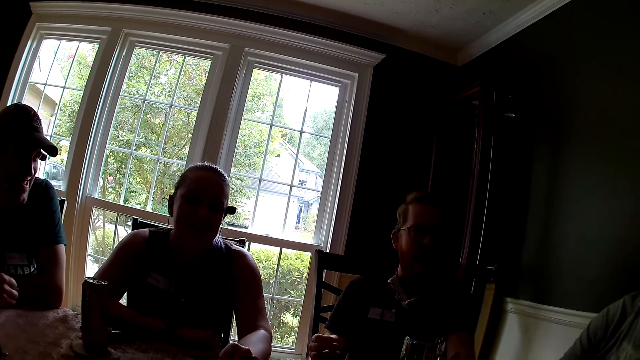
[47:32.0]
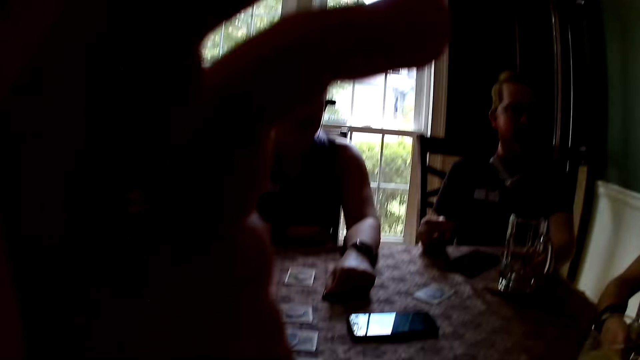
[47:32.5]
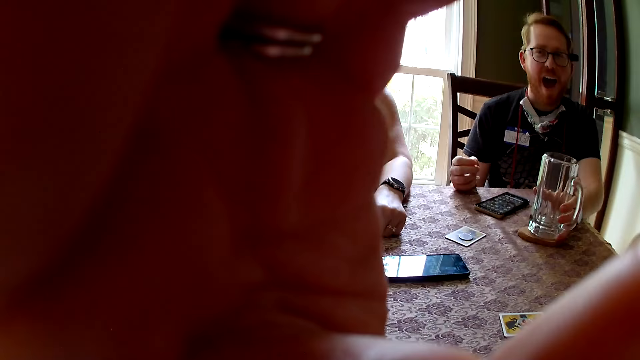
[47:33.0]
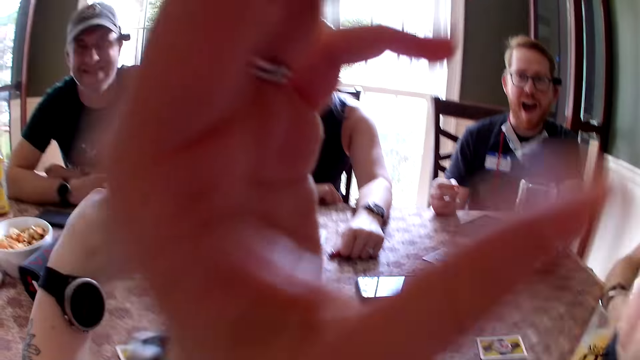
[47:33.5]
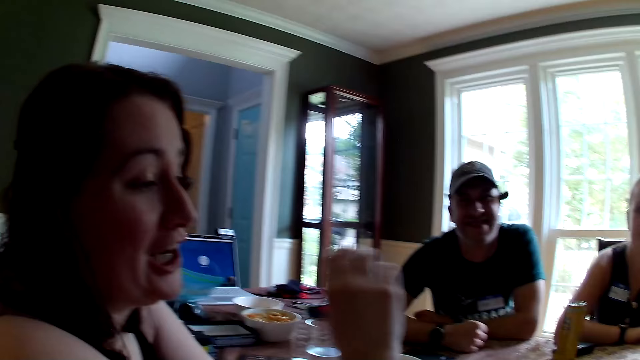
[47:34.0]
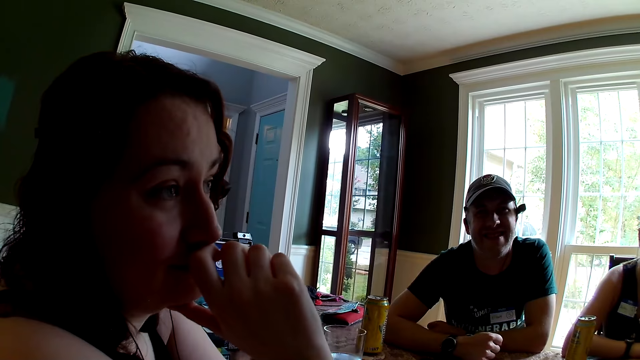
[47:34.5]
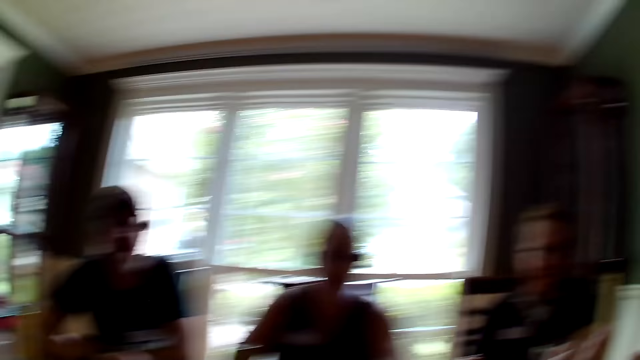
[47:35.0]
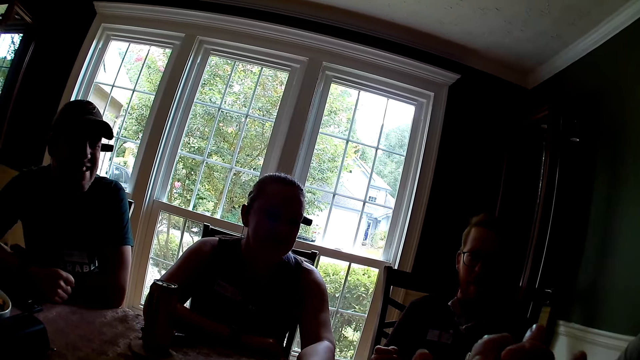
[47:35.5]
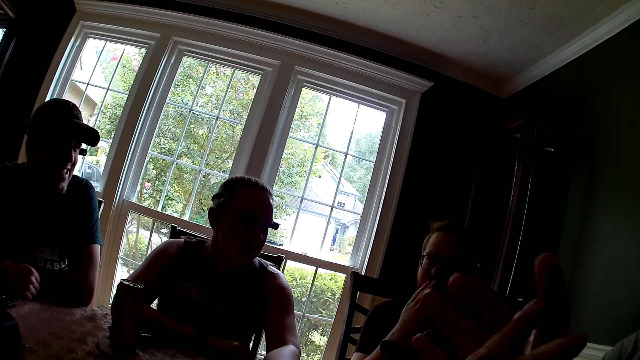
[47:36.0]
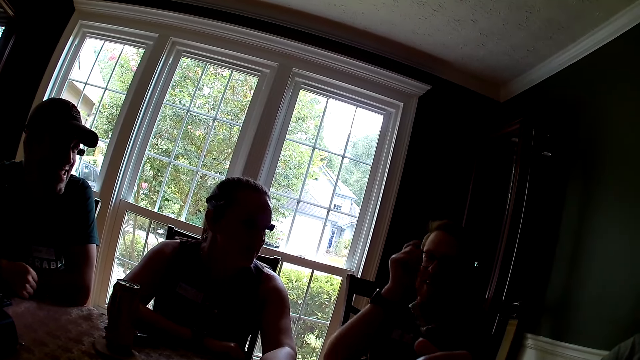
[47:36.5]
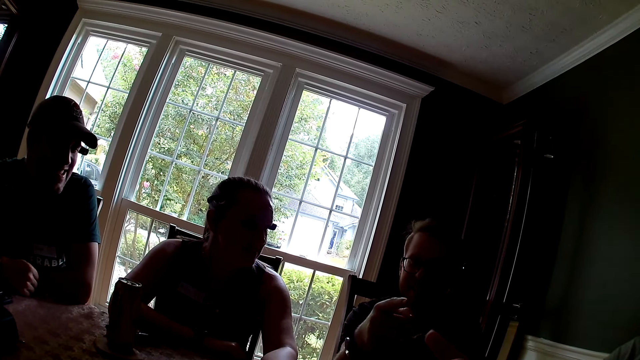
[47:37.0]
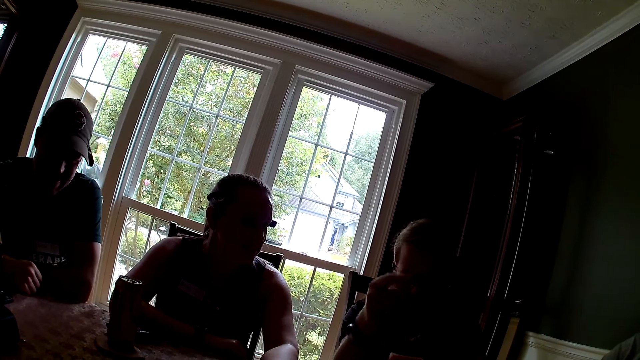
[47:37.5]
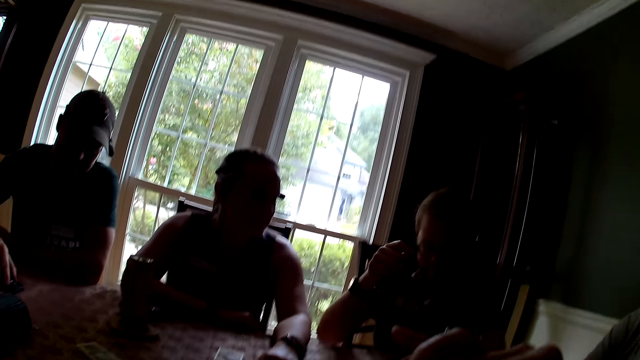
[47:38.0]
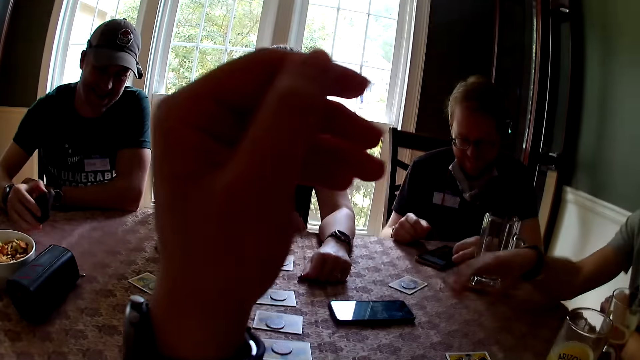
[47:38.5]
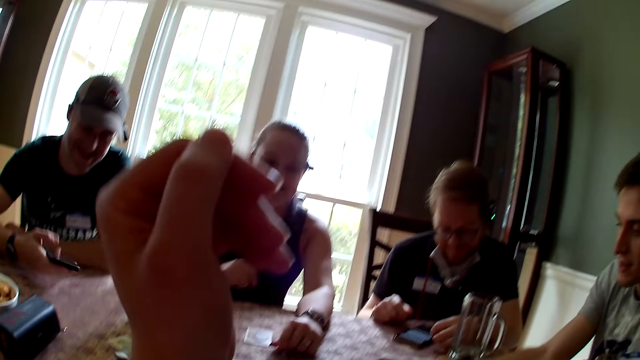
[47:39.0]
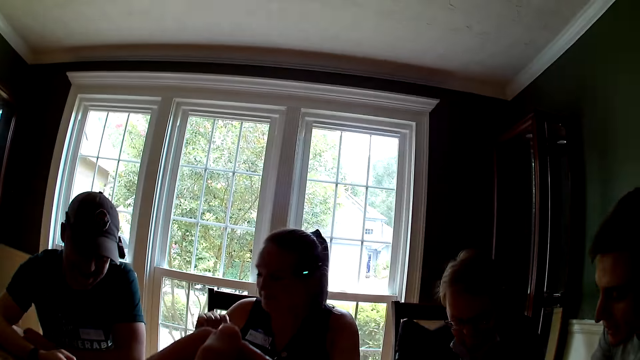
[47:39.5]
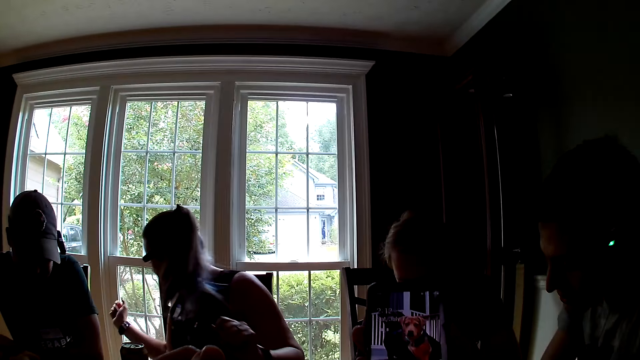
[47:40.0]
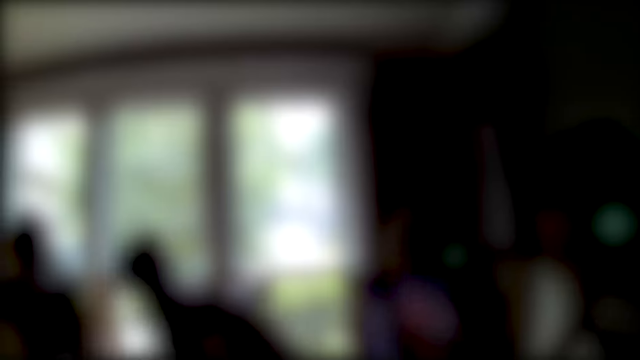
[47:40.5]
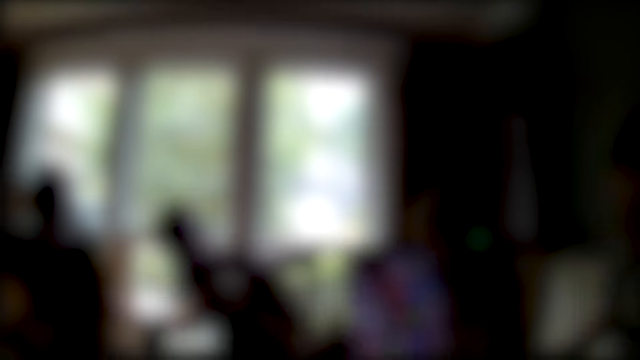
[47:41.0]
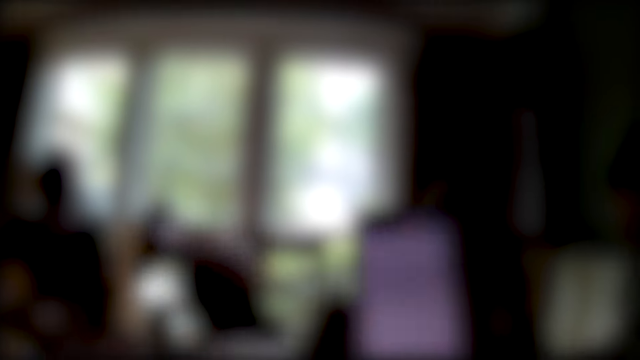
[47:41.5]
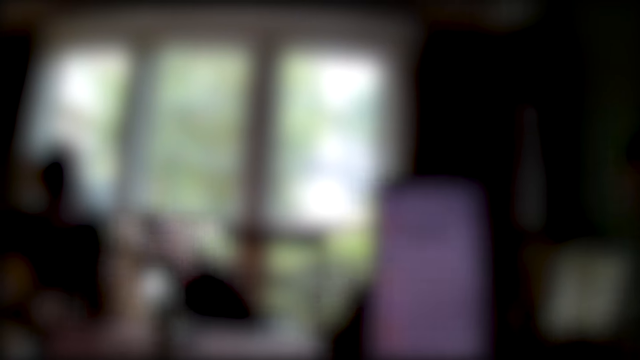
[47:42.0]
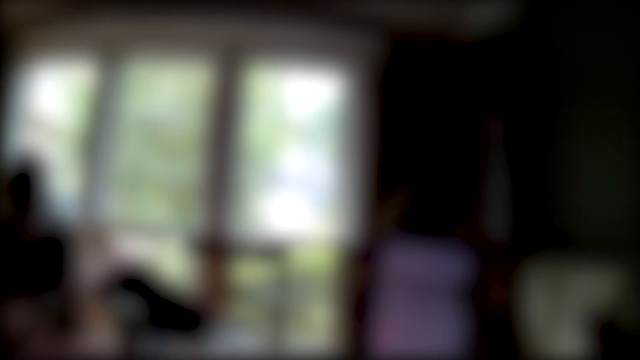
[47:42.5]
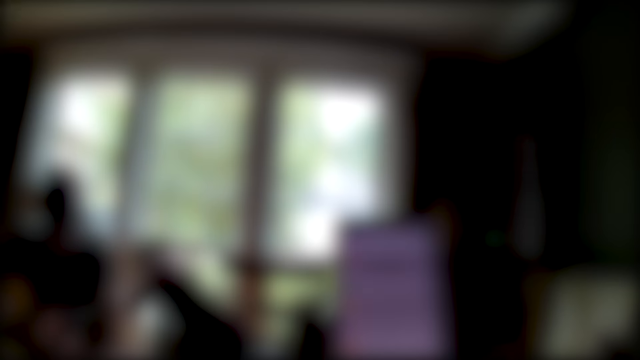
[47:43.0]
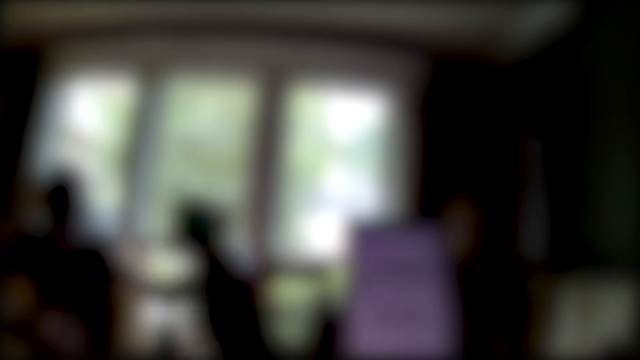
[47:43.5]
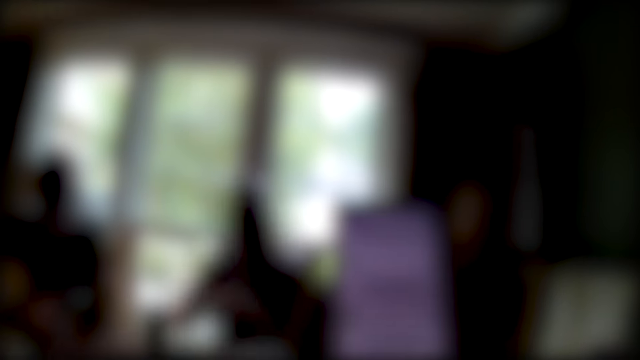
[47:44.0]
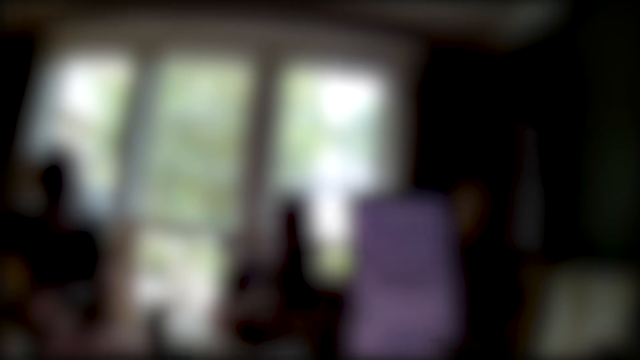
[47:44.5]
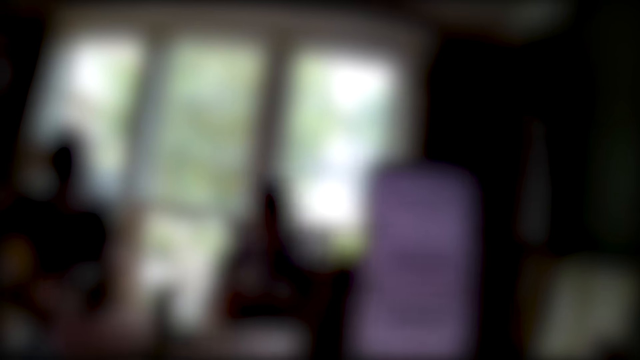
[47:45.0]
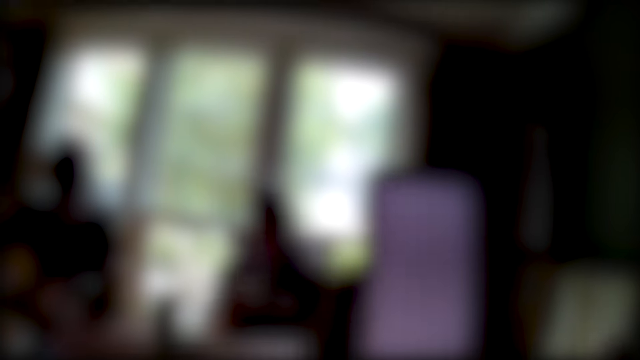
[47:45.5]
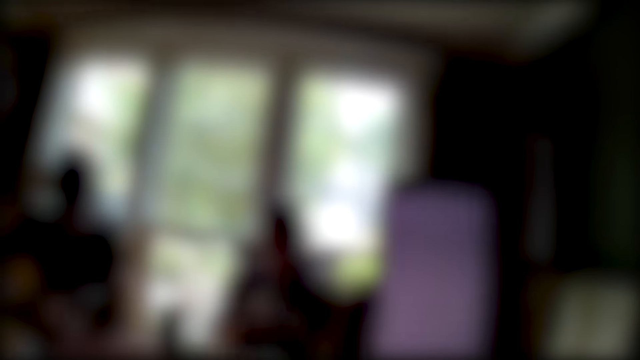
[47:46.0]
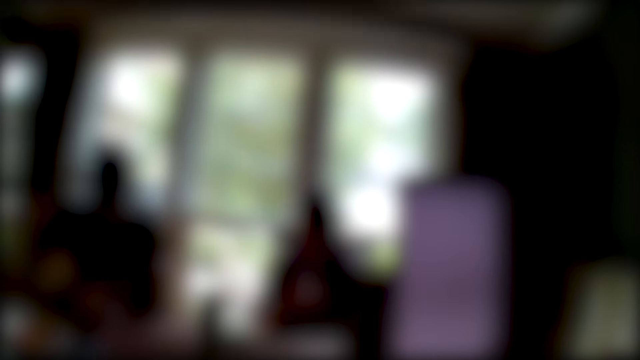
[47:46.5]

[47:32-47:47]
The camera wearer adjusts the camera. A person talks. The camera wearer looks around. Another person points his hand. A man picks up a phone from the table with his right hand. Another man picks up a phone from the table with his right hand. A third man looks at a phone on the table. The camera wearer operates a phone with her right hand.

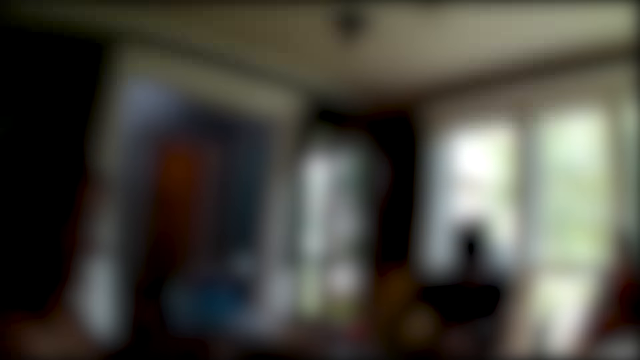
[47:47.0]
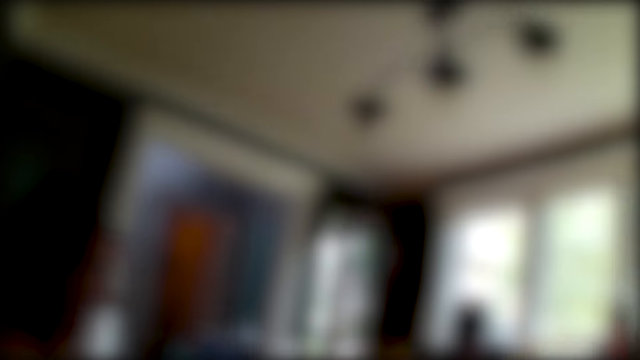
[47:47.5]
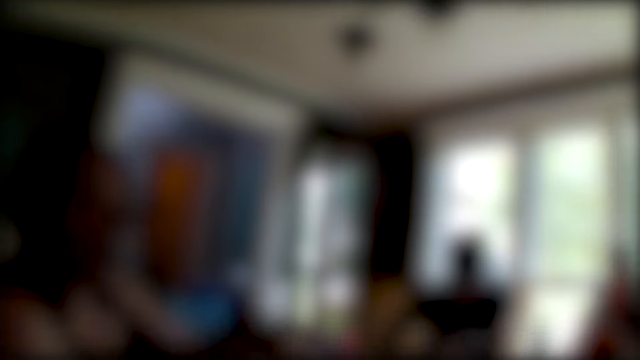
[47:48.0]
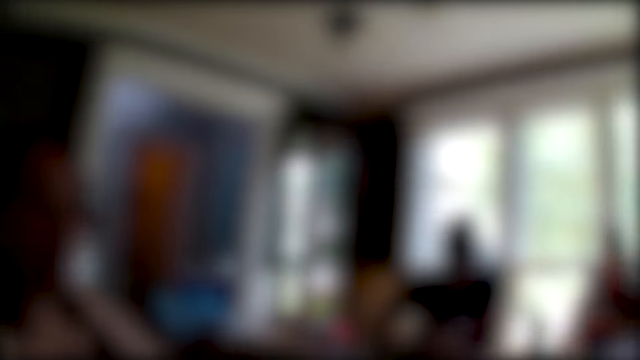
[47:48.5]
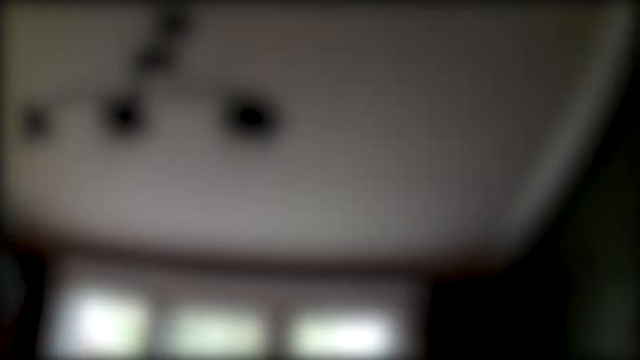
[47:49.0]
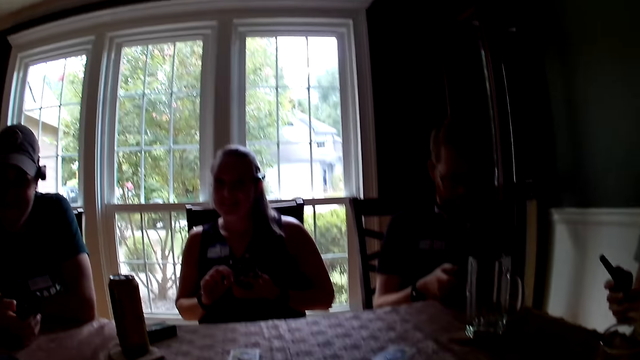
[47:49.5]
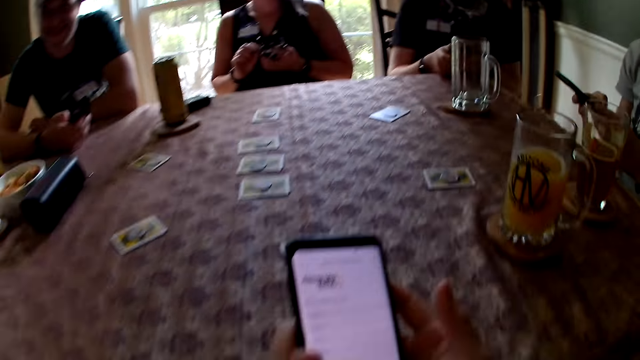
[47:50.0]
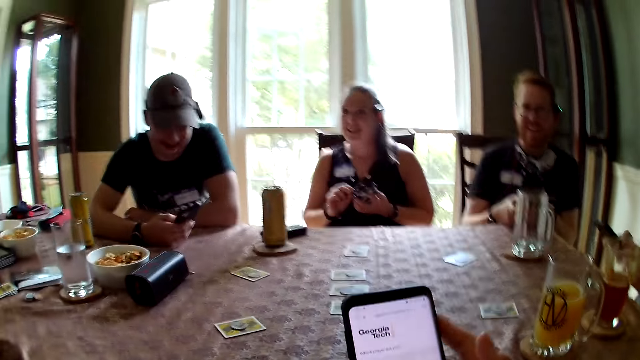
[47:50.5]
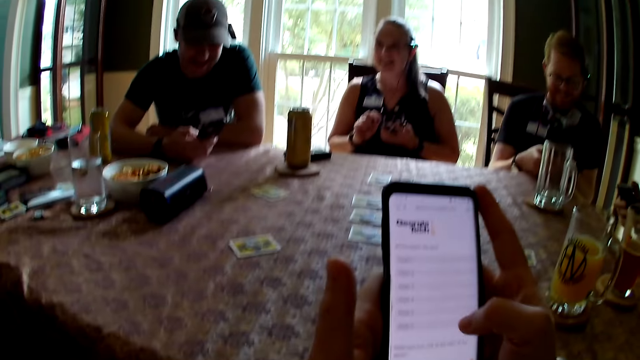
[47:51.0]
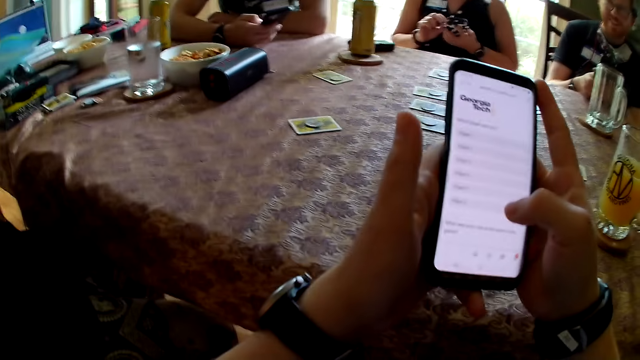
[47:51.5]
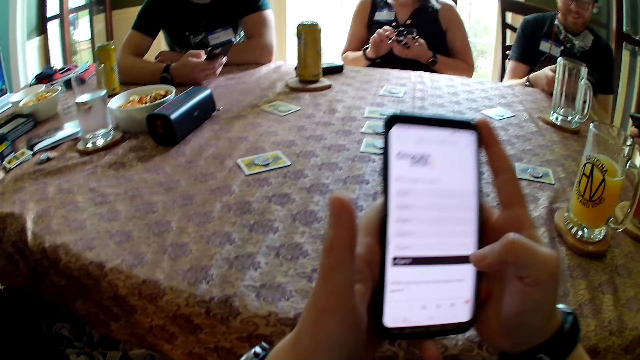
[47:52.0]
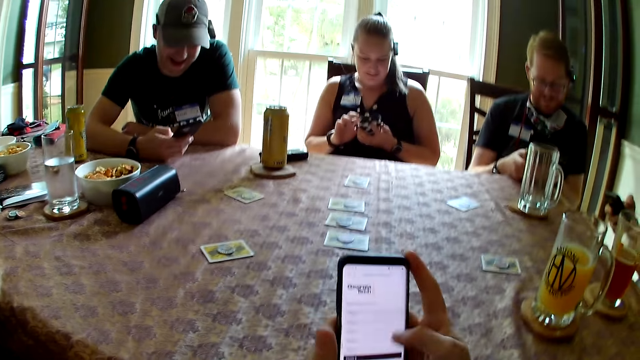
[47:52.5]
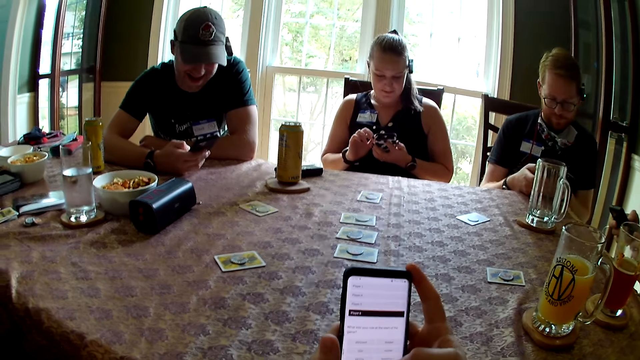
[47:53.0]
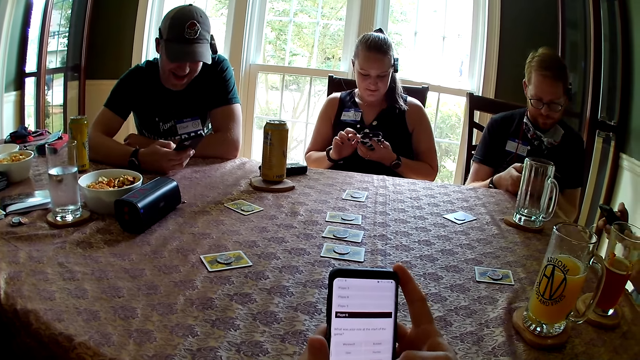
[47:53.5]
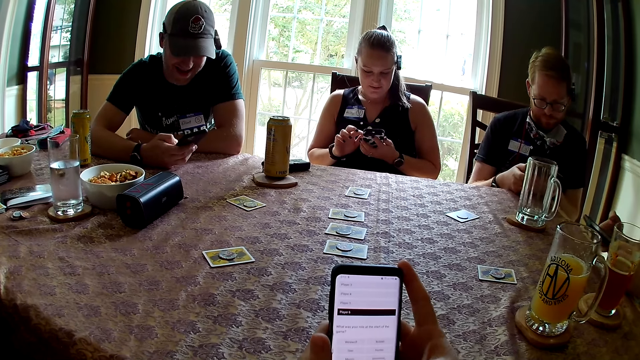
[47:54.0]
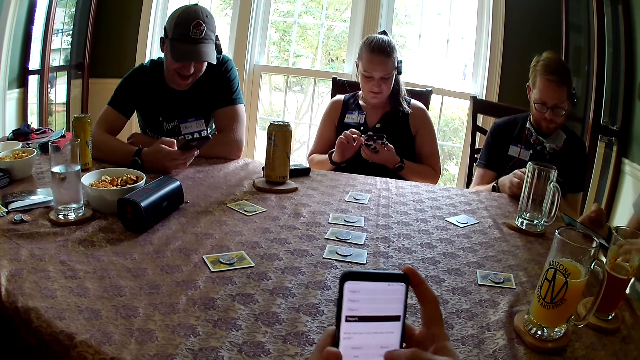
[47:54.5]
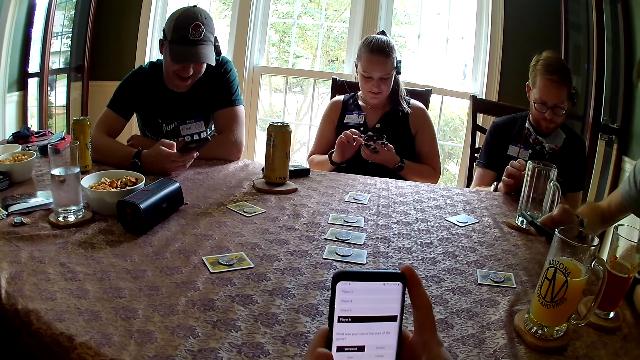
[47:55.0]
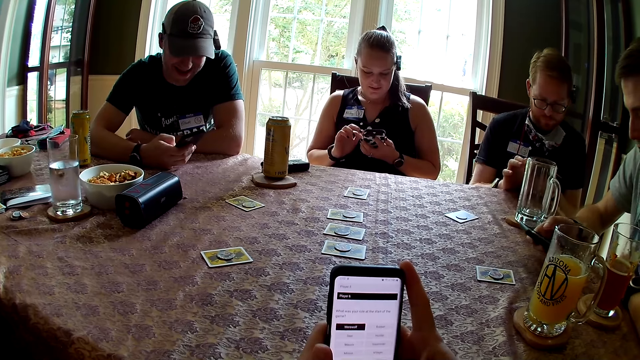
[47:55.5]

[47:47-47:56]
The camera wearer operates the phone with both hands. A woman operates a phone with both hands. A man operates his phone with his right hand.
